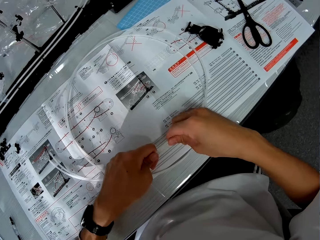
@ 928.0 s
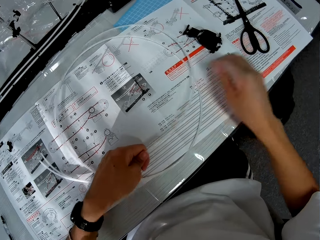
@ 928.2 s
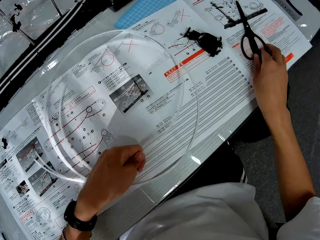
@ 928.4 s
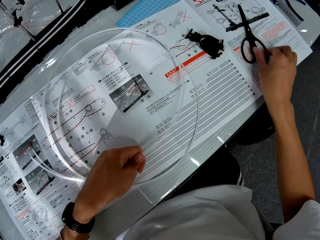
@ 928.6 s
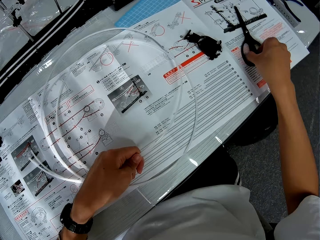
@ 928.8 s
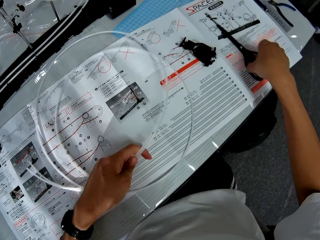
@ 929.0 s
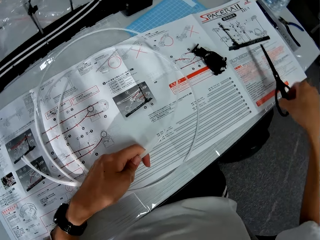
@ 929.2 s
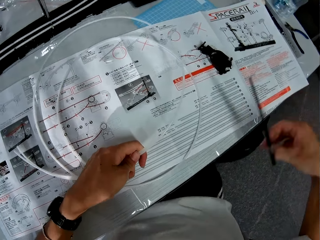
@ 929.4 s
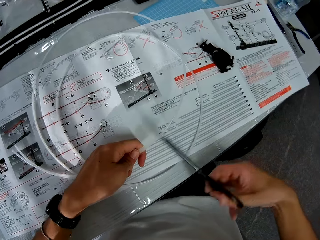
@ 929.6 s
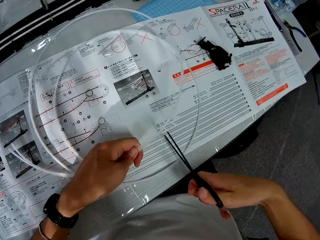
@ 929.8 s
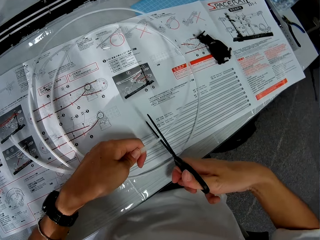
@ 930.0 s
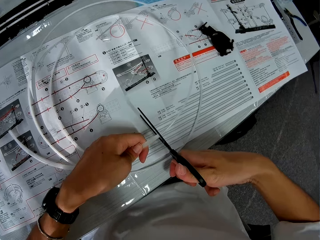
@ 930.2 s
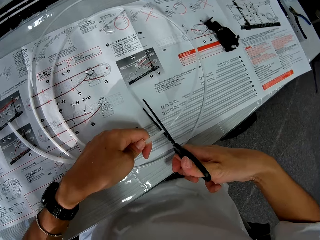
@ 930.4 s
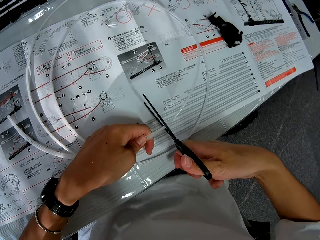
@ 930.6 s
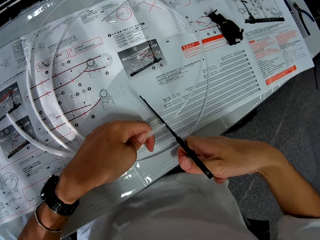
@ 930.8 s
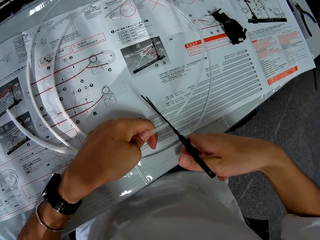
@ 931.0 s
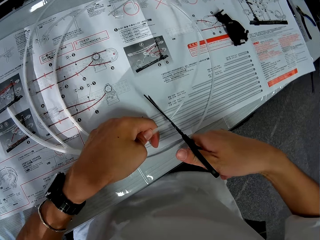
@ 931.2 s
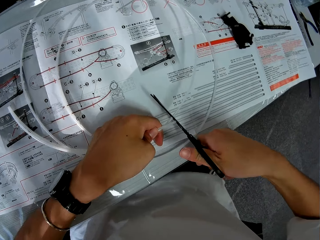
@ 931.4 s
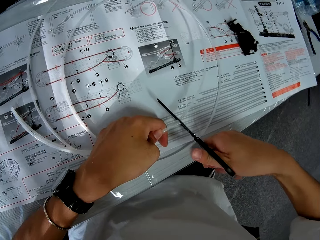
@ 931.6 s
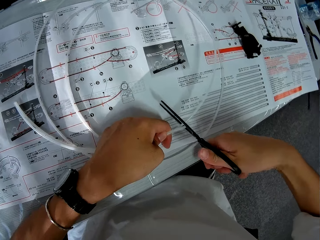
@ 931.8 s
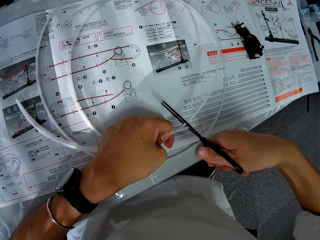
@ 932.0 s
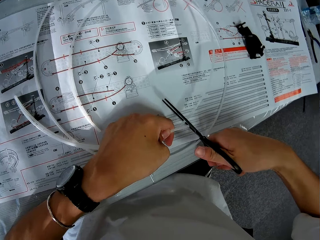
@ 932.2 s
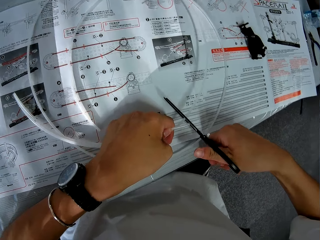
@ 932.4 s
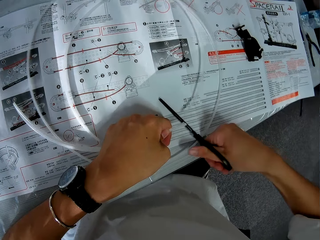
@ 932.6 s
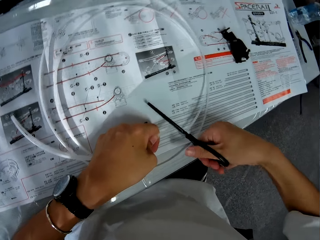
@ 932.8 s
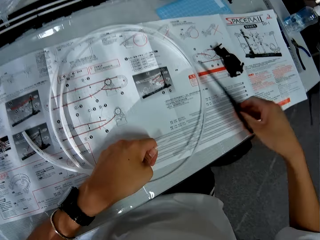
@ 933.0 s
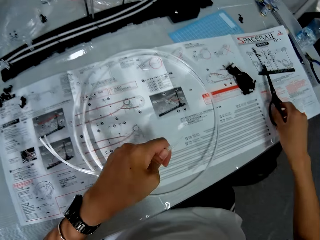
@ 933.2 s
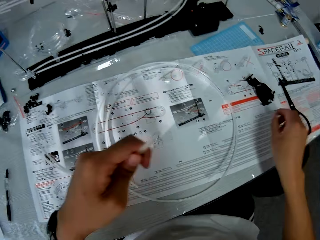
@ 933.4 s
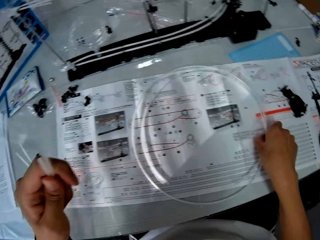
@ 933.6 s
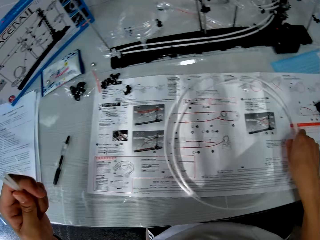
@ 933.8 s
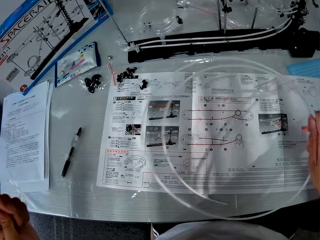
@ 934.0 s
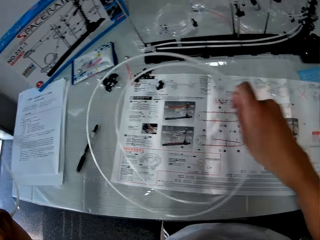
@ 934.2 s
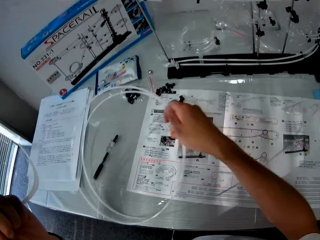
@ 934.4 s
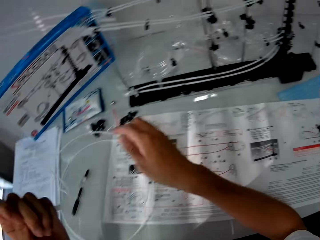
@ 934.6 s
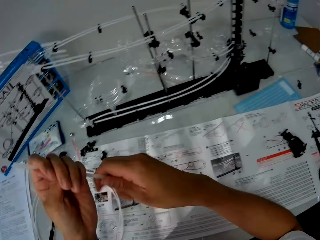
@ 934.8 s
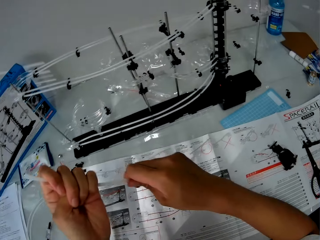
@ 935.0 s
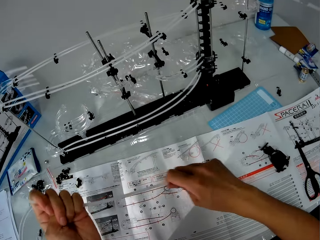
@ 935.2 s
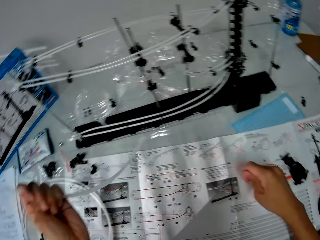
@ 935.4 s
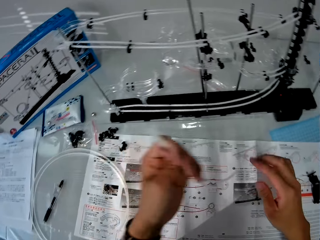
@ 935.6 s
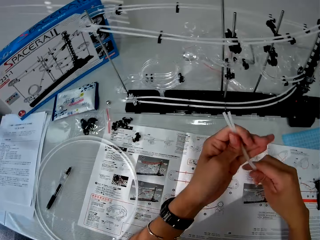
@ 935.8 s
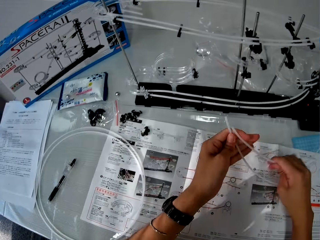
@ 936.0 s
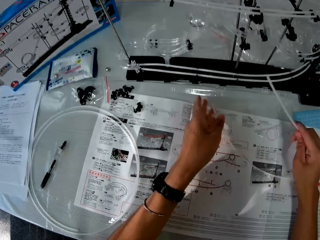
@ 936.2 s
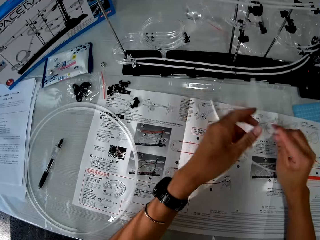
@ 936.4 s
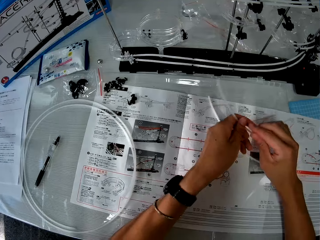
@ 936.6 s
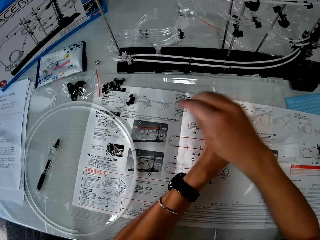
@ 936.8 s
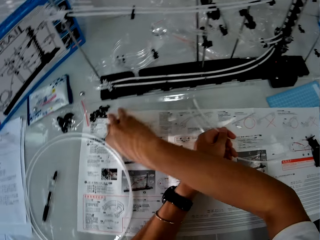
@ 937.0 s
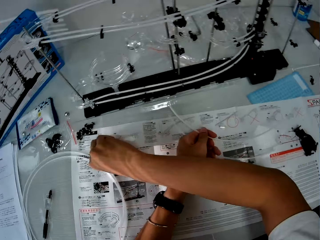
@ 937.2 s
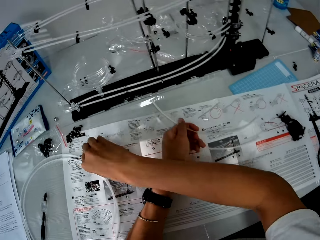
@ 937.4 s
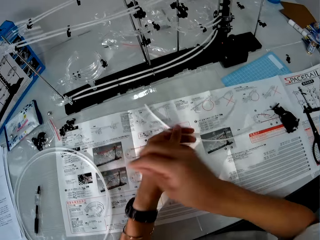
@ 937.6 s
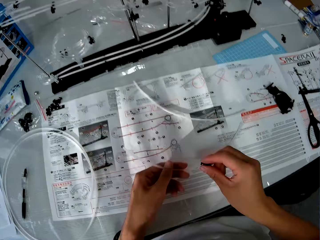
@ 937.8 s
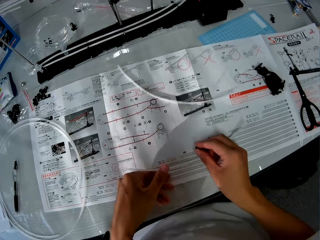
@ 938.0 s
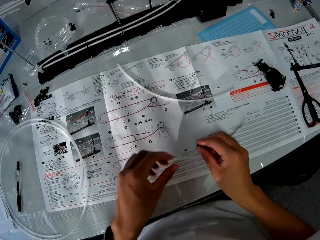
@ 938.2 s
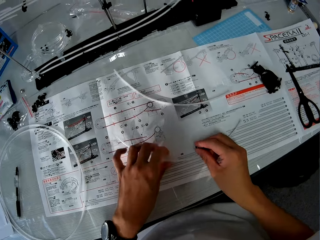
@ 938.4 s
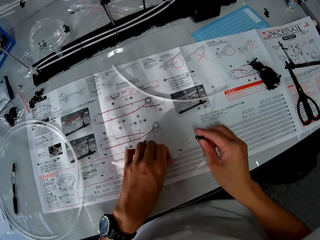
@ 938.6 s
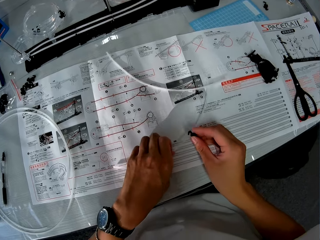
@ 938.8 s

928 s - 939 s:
The camera wearer holds a standard rail. He picks a pair of scissors from the table. He cuts the circular piece in his hand with the scissors. He drops the scissors on the table. He moves the circular piece to another position on the table. He strokes his hand along the sides of the pieces. He stretches the standard rail. He drops one of the pieces in his hand on the table. He holds the standard rail with the other hand. He picks another piece or rail stand from the table. He joins the piece to the piece in his left hand.

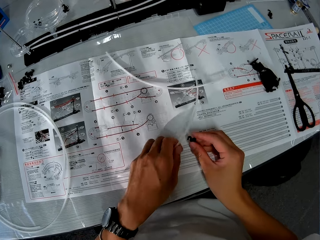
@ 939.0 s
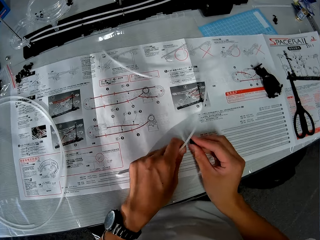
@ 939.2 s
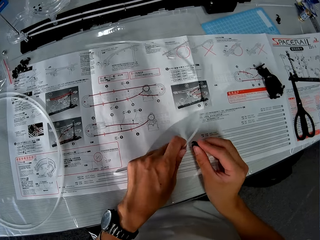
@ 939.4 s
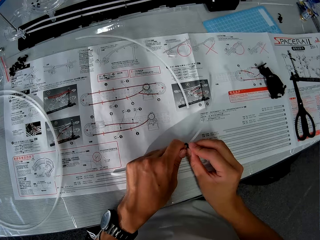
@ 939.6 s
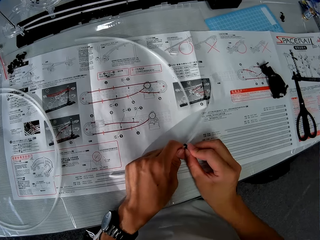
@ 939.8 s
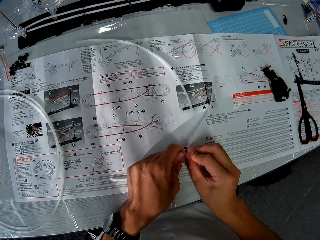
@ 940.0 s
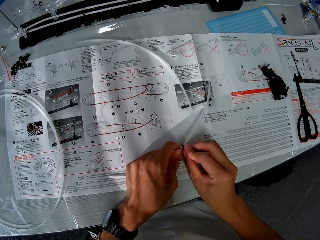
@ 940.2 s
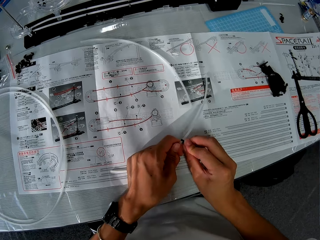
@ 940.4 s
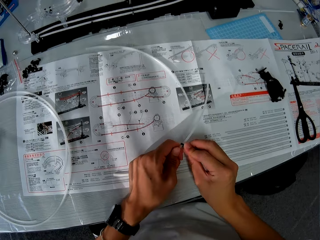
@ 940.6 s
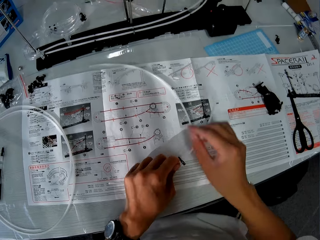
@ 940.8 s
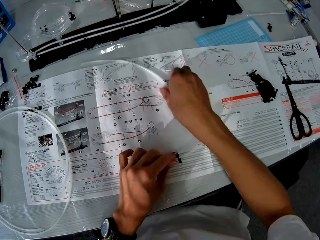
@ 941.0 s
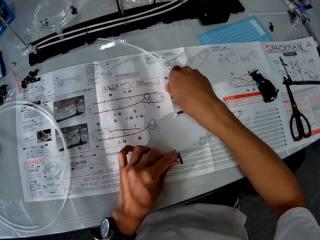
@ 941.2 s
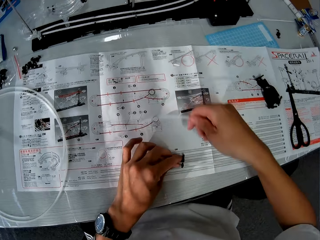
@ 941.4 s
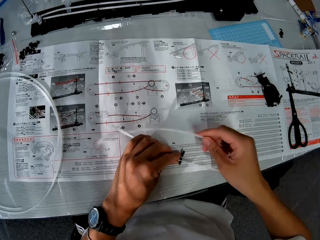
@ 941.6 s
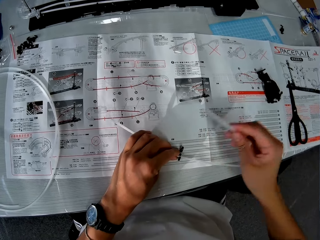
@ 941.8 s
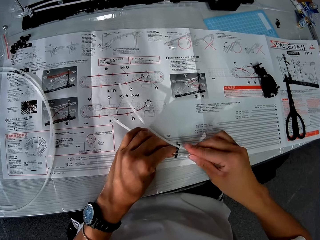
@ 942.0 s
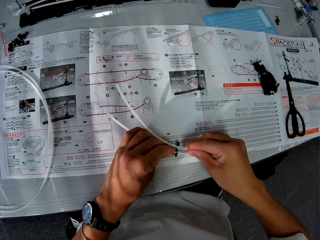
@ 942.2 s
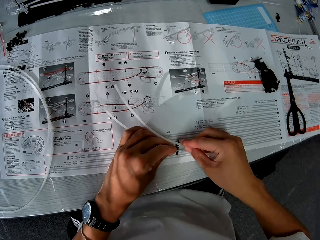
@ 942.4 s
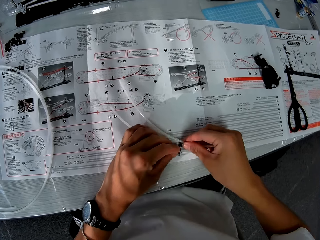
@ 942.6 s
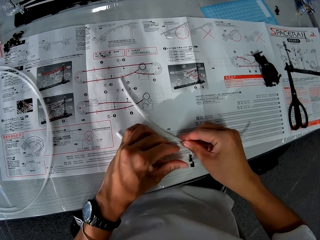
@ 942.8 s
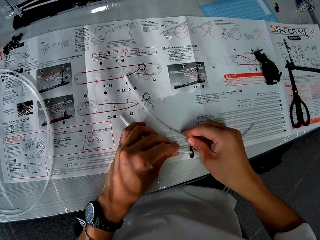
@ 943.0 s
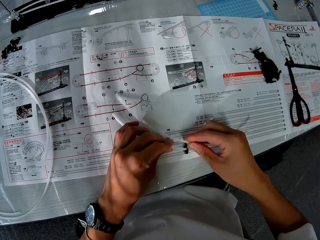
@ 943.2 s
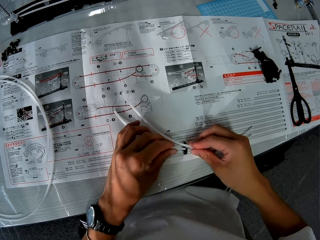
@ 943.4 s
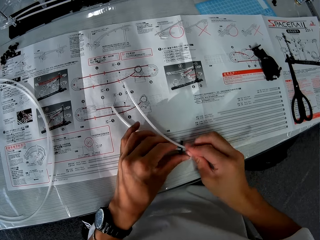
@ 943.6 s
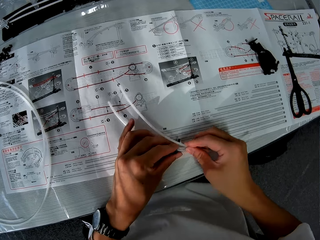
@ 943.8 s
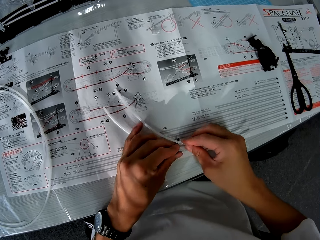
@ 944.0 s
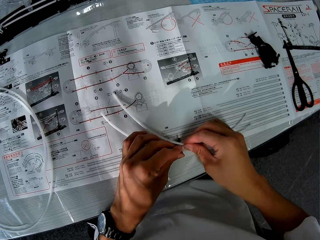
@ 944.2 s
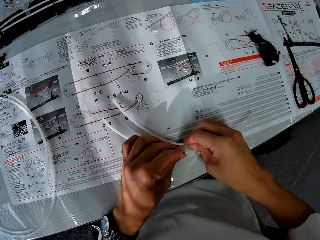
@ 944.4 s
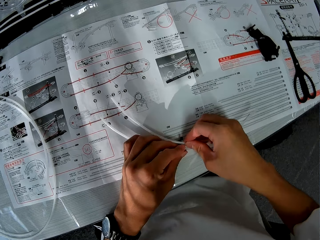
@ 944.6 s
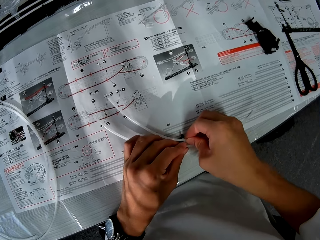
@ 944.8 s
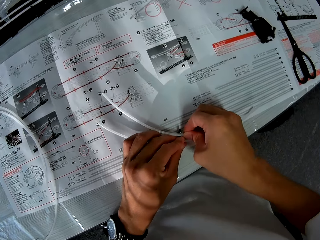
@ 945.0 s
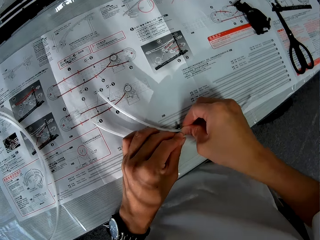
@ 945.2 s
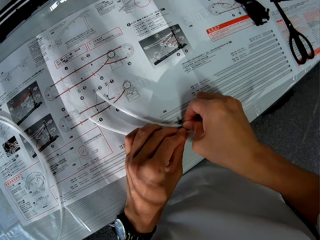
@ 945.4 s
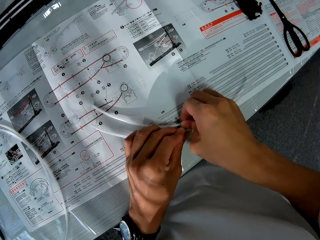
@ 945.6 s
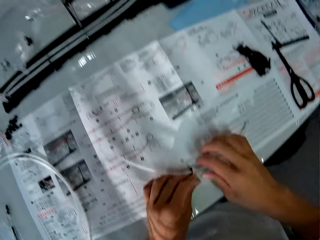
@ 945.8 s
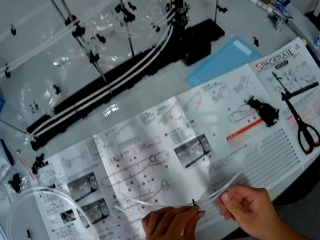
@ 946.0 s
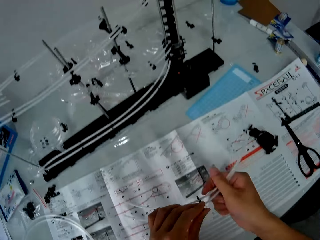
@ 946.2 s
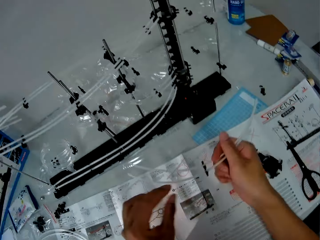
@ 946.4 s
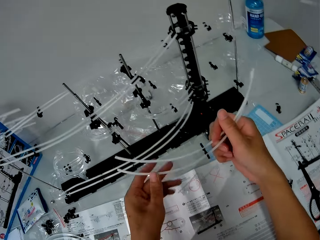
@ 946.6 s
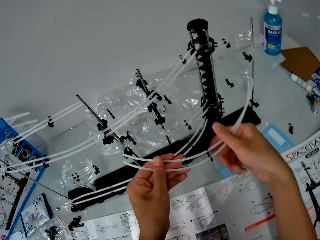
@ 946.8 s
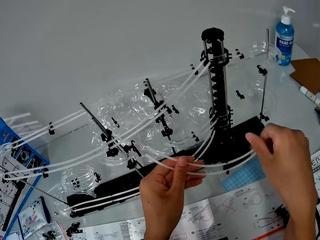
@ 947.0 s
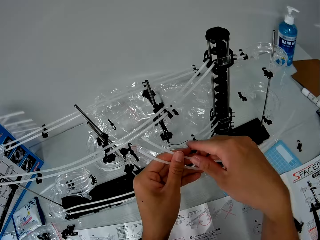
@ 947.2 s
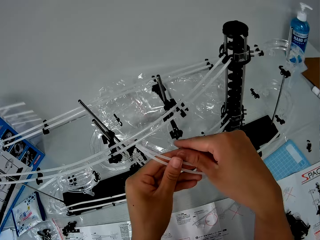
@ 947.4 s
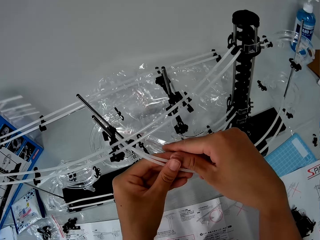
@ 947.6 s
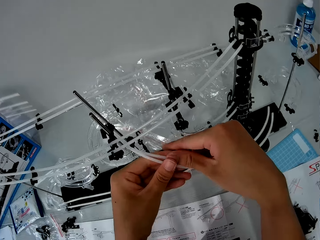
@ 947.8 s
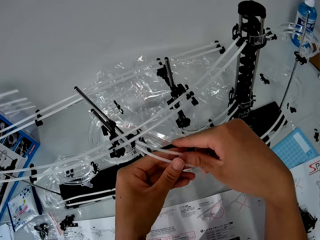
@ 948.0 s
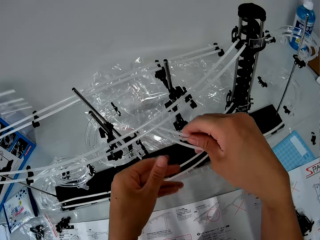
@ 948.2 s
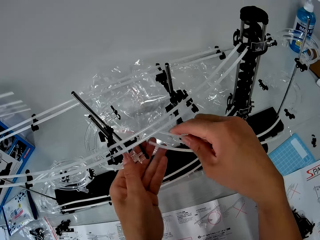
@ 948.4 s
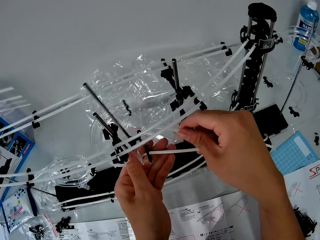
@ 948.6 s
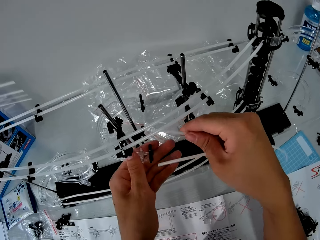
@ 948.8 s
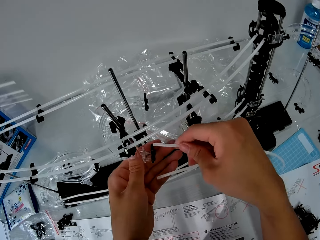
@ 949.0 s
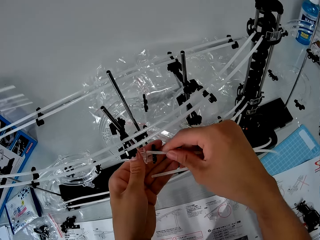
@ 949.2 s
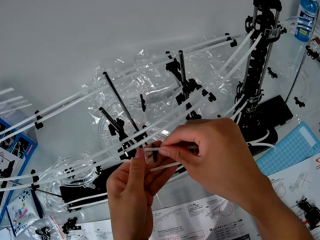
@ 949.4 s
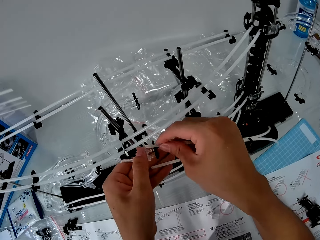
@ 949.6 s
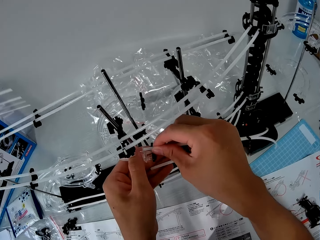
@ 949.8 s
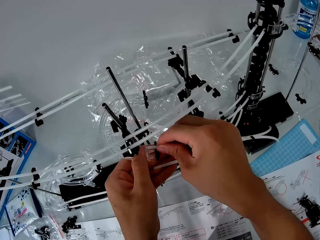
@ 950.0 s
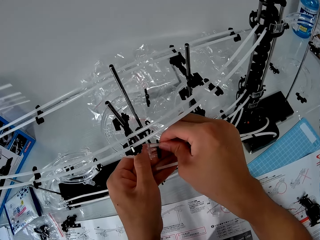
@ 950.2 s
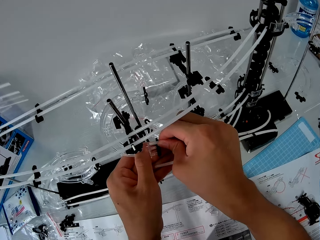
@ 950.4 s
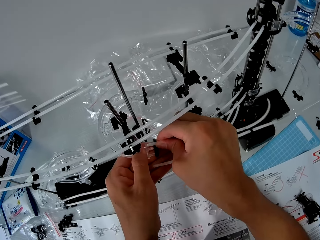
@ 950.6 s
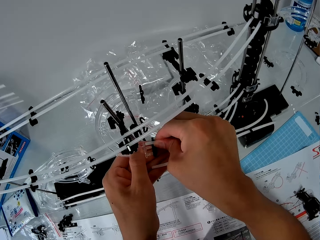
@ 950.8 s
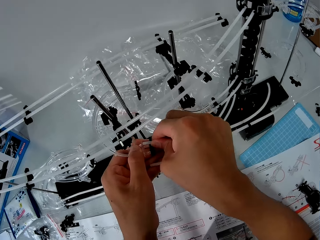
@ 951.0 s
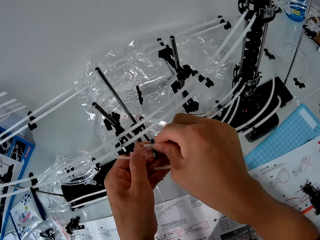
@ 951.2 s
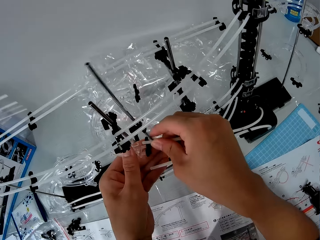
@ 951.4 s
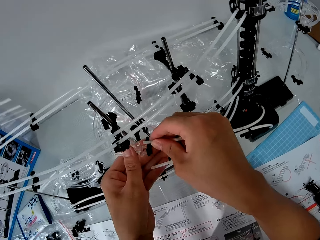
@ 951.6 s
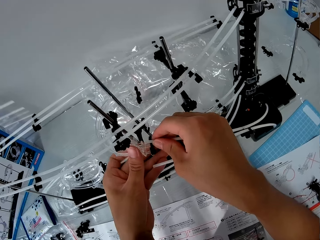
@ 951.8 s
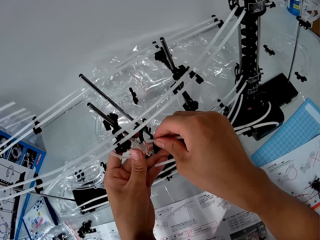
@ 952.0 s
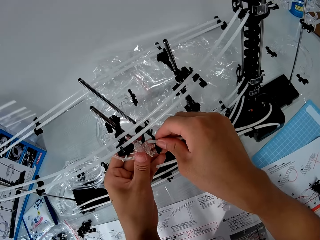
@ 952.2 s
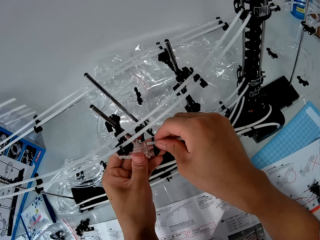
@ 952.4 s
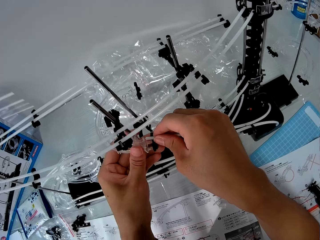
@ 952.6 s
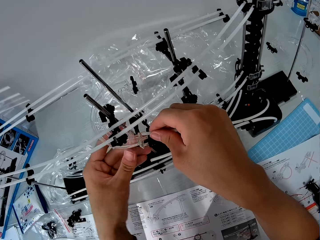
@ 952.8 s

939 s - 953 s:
The camera wearer picks a standard rail from the booklet. He fixes the standard rail on the rail stand. He picks the other piece from the table. He joins the piece together with the pieces in his hand. He tries joining the pieces to the space rail. He moves the standard rail towards the space rail. He holds the space rail and fixes the standard rail on the rail stand.
